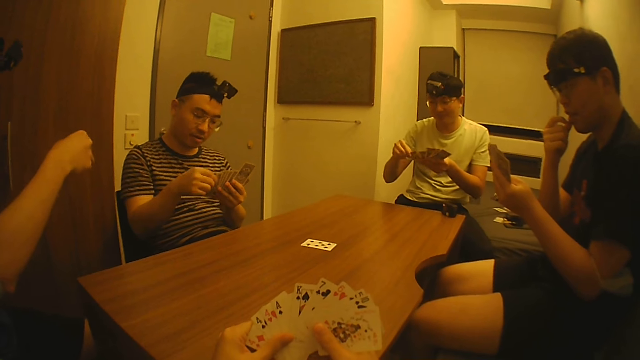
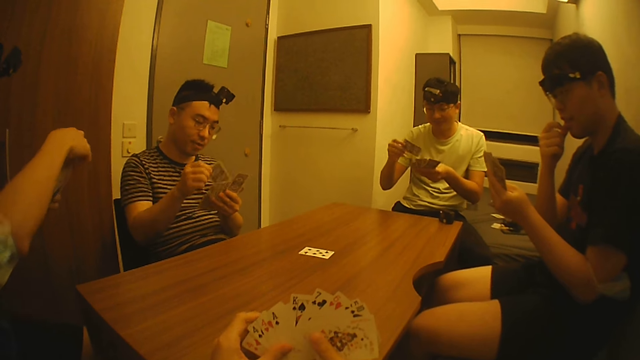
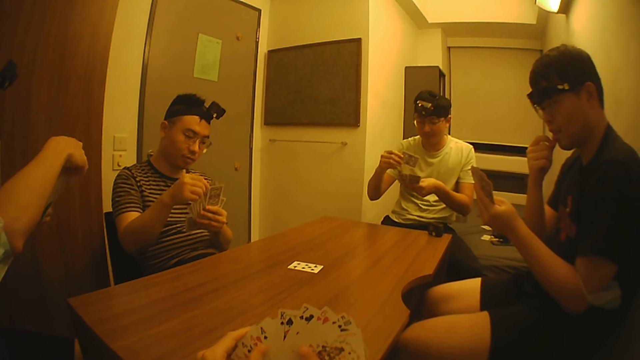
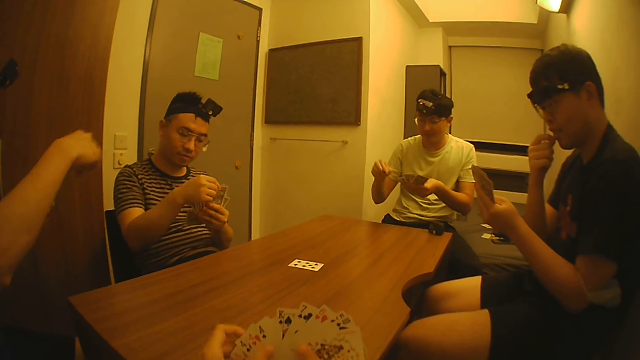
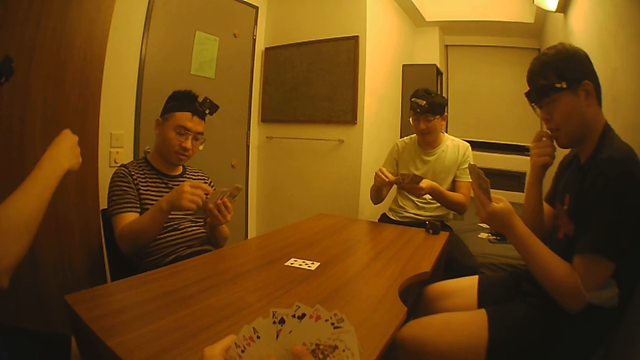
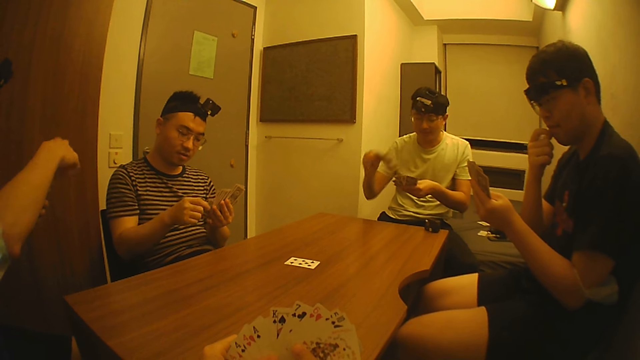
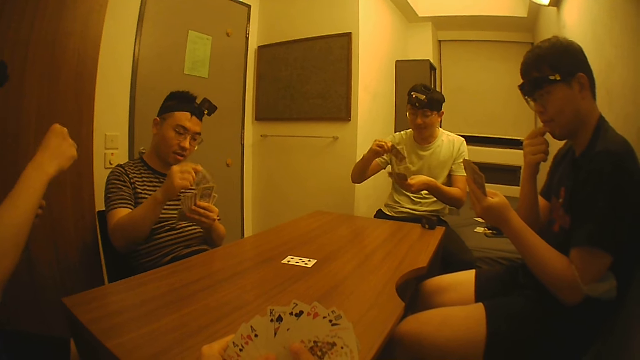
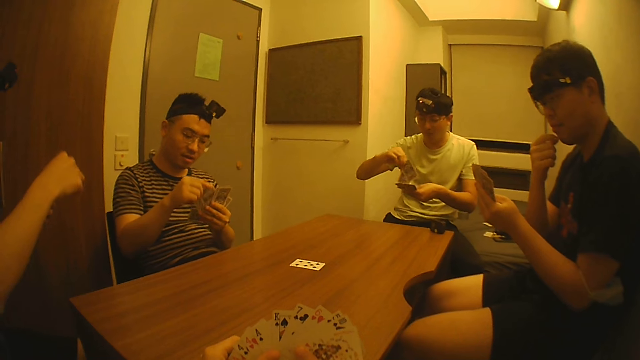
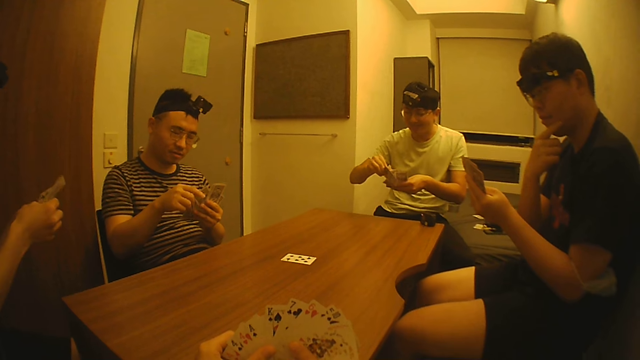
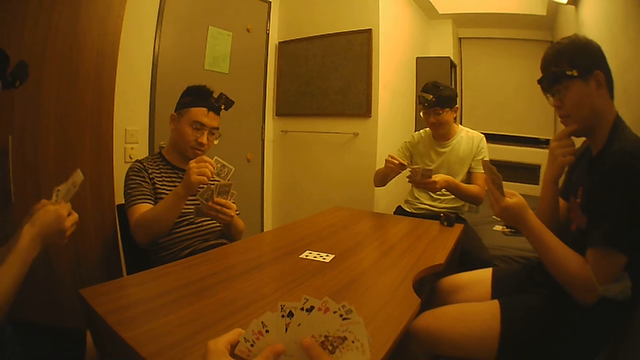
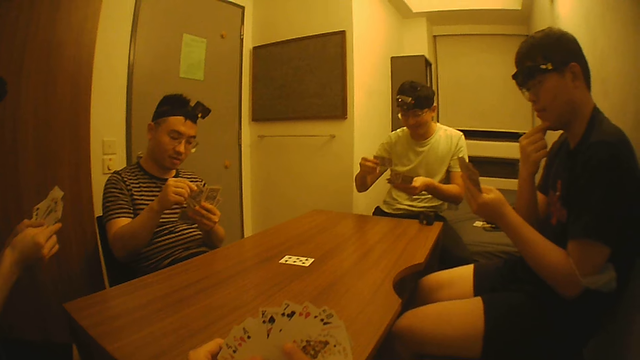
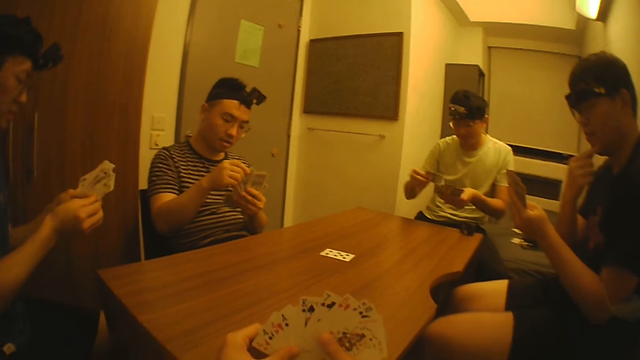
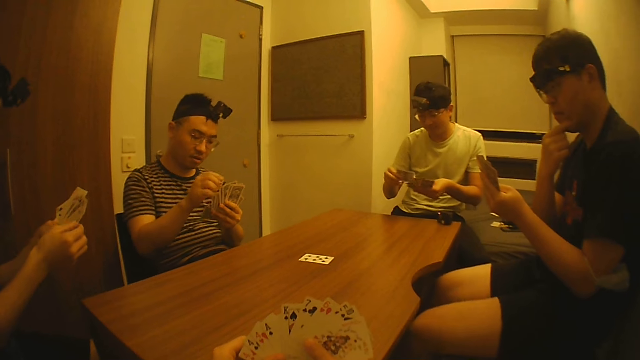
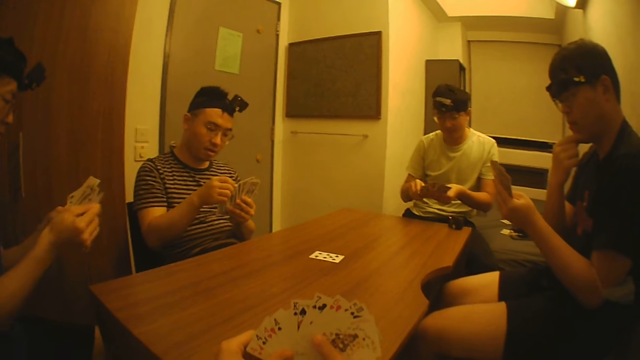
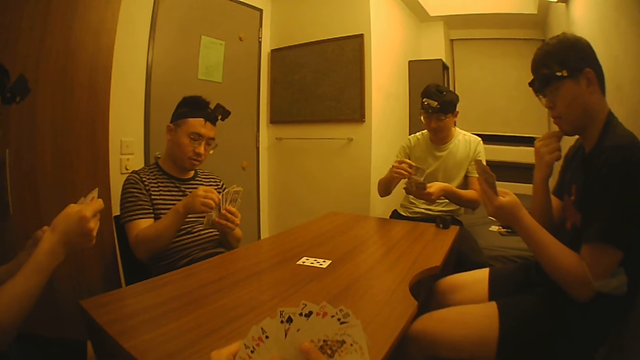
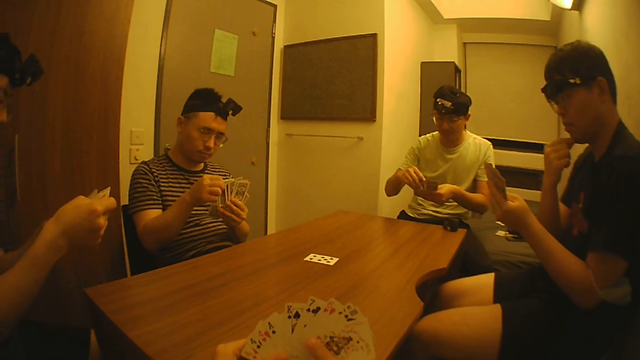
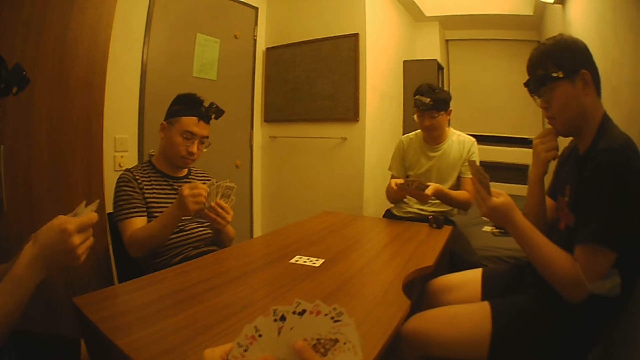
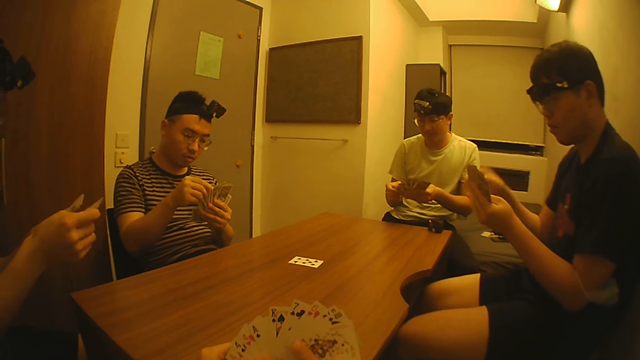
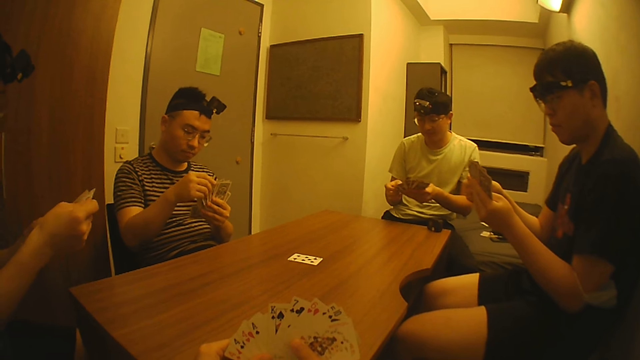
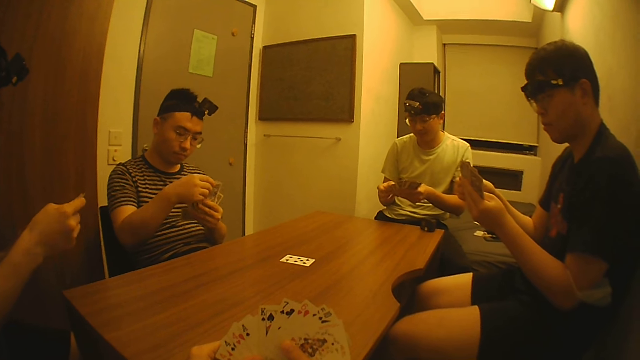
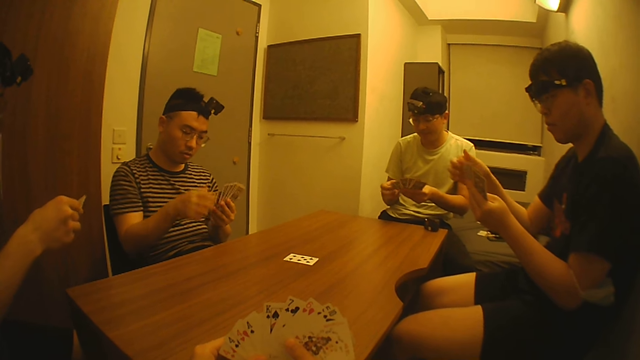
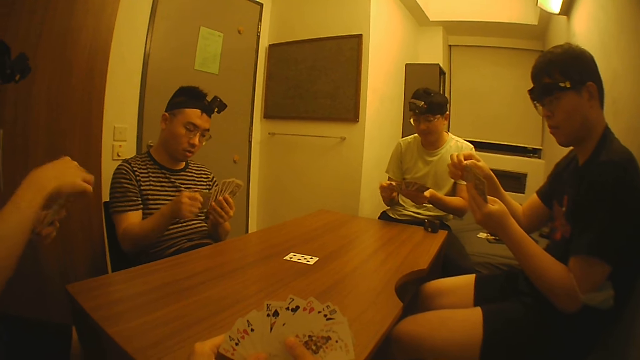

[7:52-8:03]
A man shuffles cards with his hands. Another man shuffles the cards with his hands. The camera wearer shuffles the cards with cards. A third man inspects his cards with his hands.

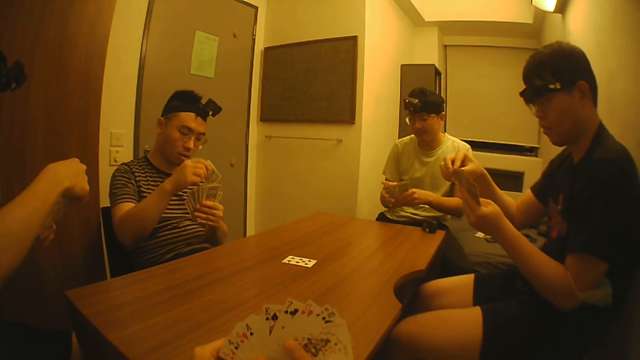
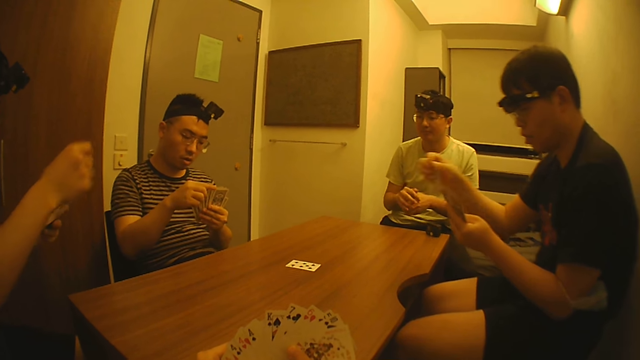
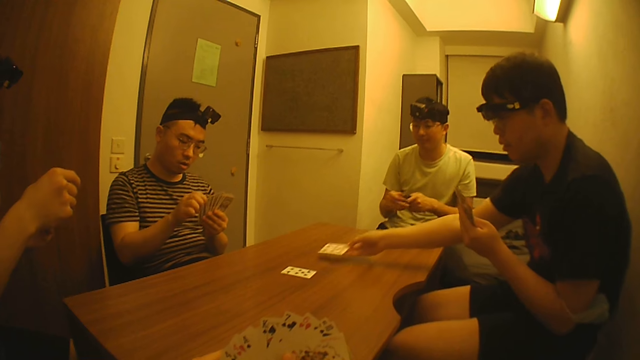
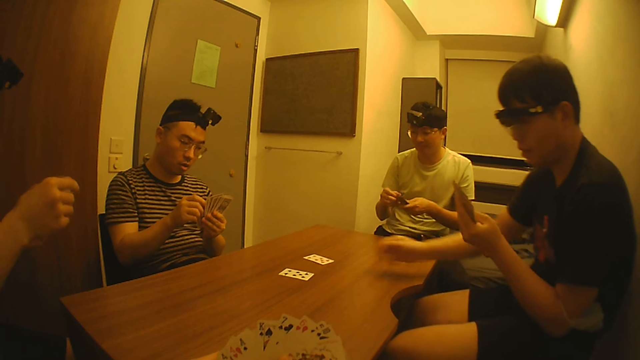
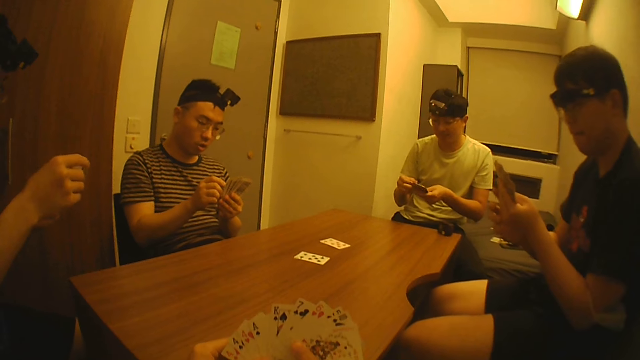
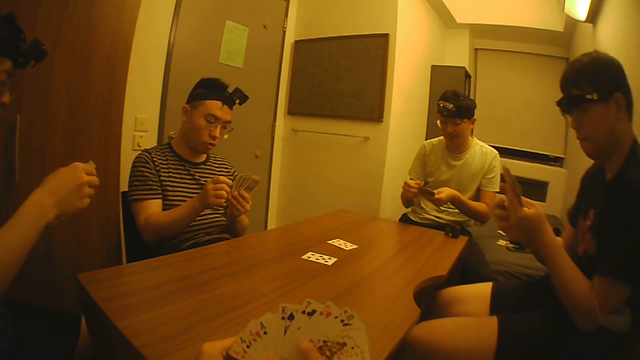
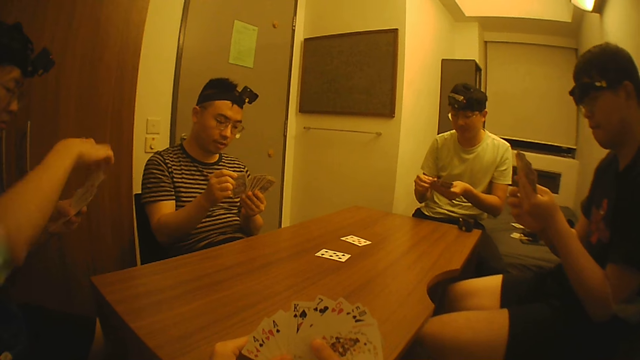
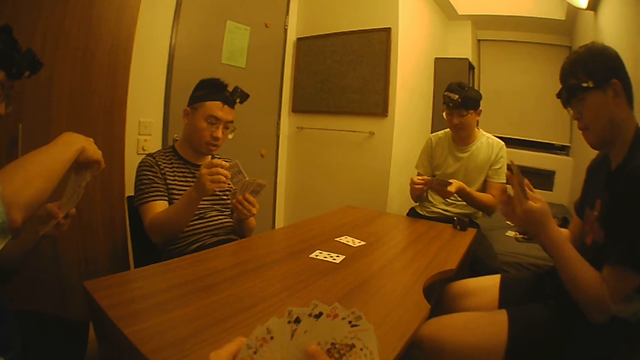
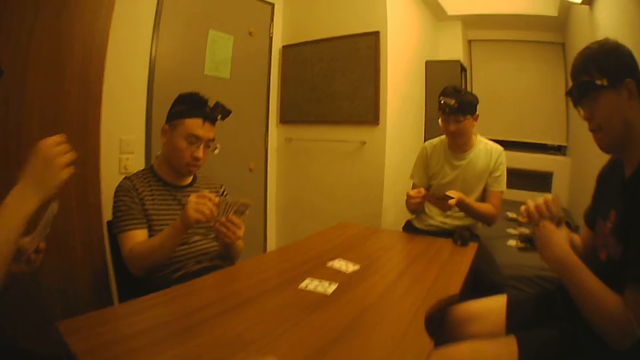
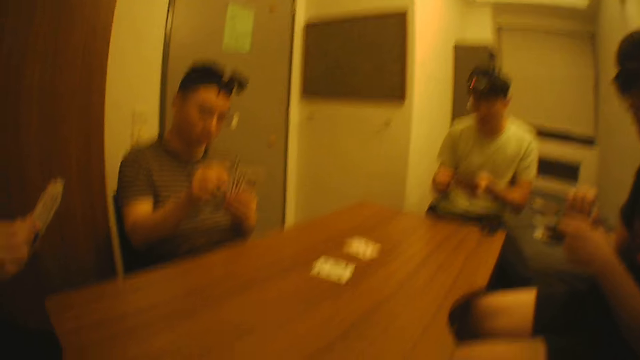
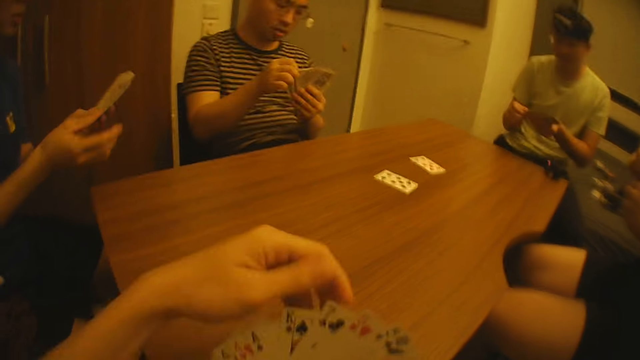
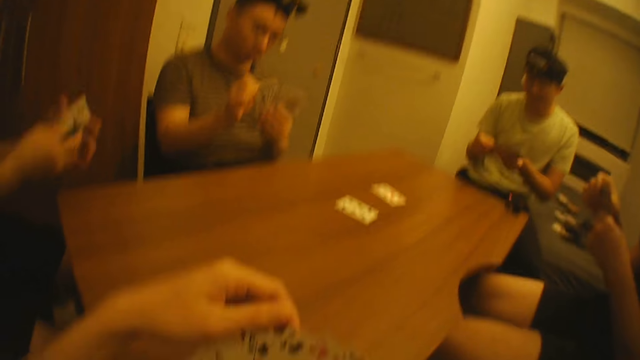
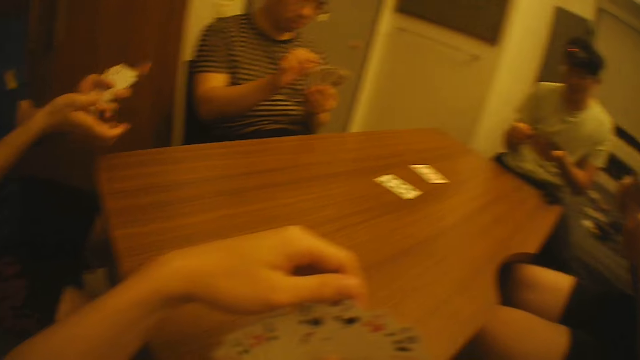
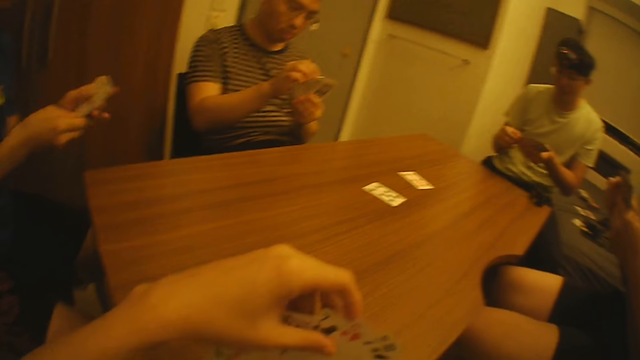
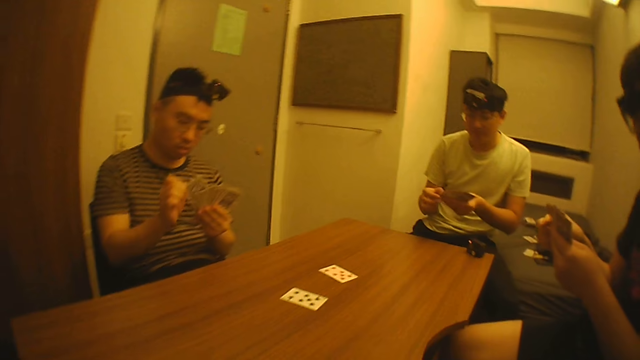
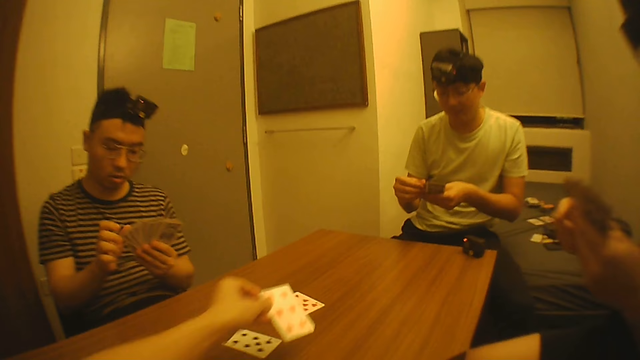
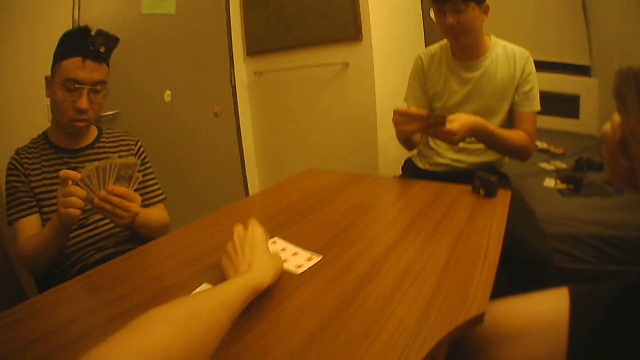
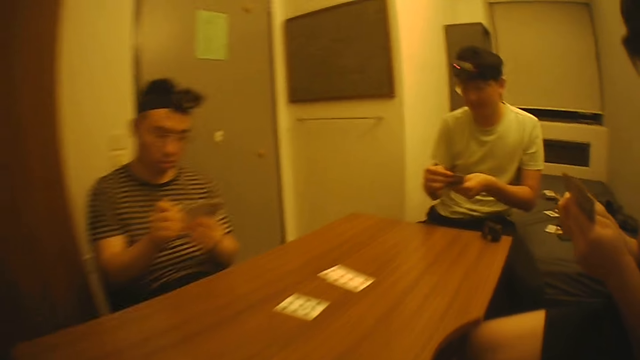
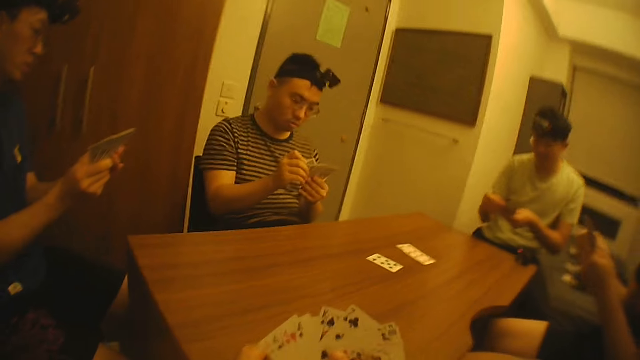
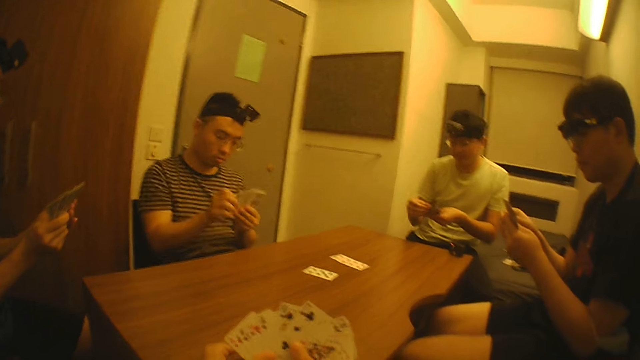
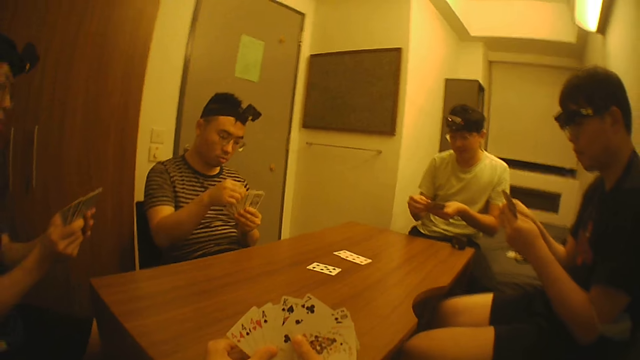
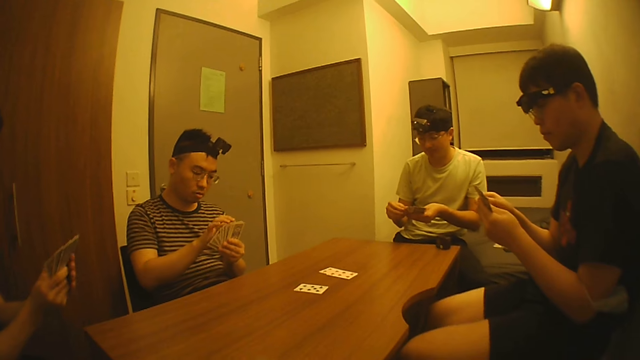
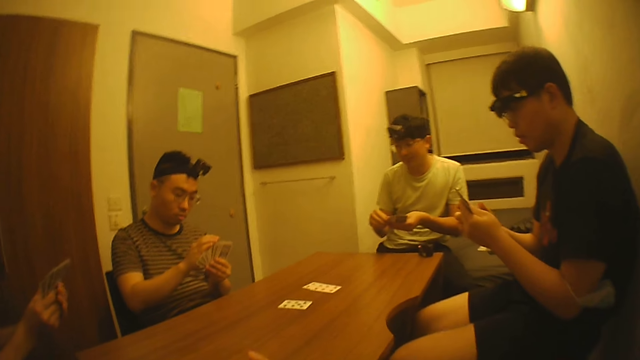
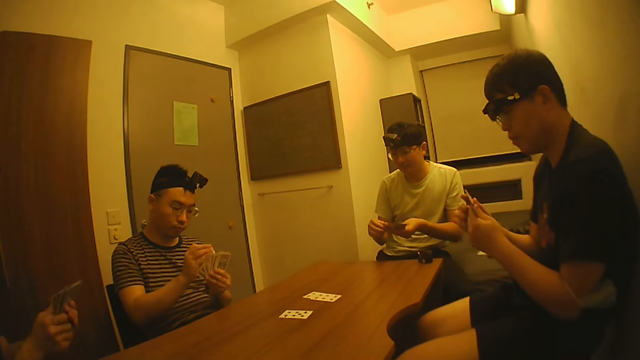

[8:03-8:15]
A man puts another card on the table with his right hand. The camera wearer places a card on the table. Another man shuffles the cards with his hands. The camera wearer shuffles the cards. A third man shuffles the cards. The camera wearer puts a card on the table with his left hand. He turns the cards. A fourth man places the cards on the table.
